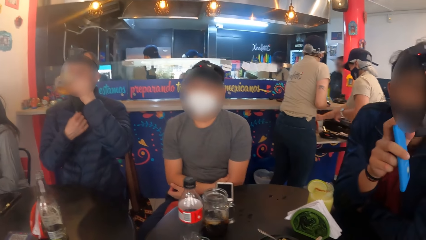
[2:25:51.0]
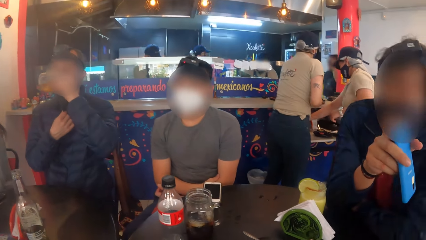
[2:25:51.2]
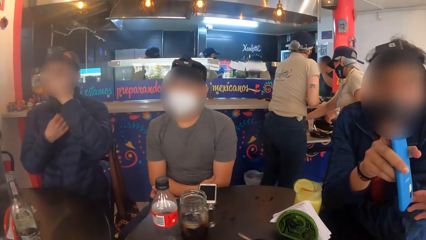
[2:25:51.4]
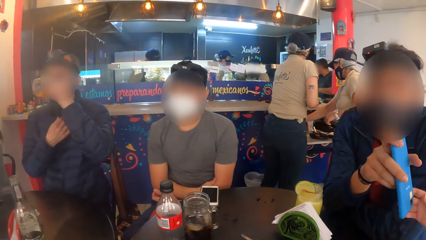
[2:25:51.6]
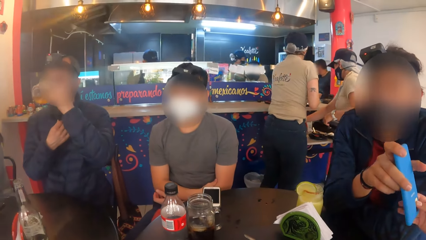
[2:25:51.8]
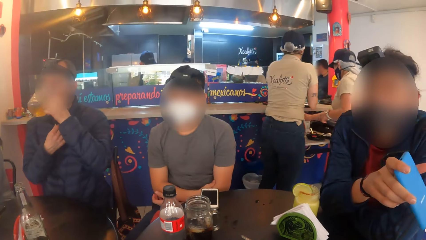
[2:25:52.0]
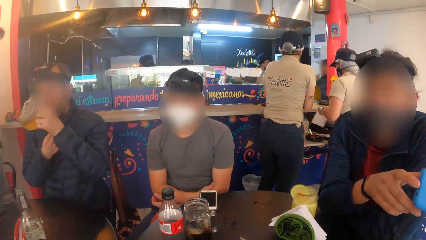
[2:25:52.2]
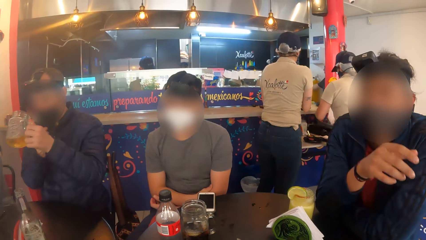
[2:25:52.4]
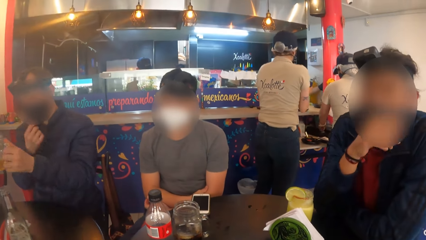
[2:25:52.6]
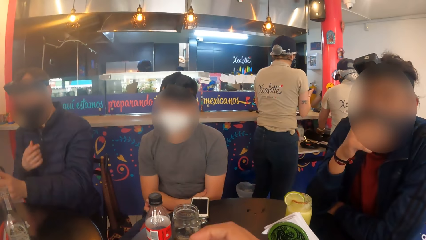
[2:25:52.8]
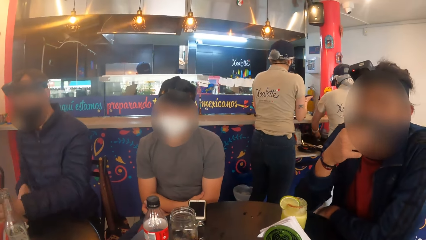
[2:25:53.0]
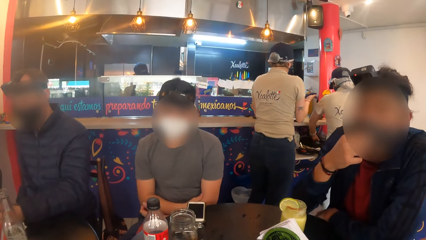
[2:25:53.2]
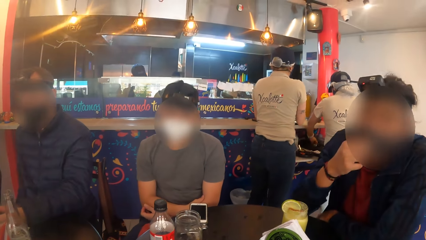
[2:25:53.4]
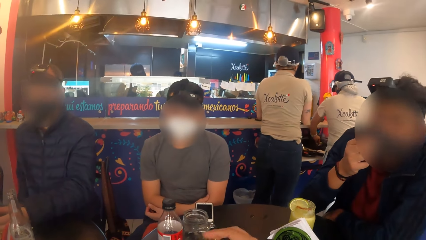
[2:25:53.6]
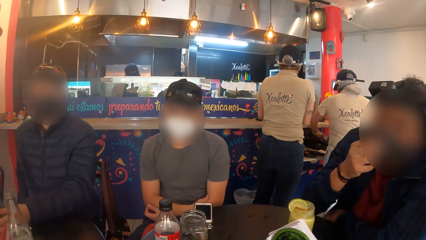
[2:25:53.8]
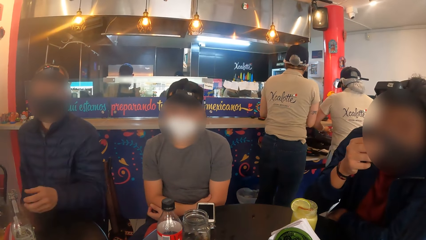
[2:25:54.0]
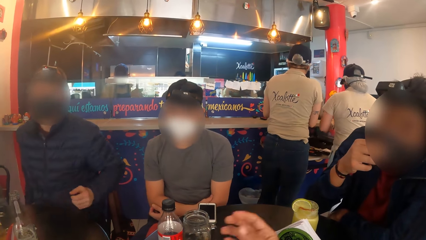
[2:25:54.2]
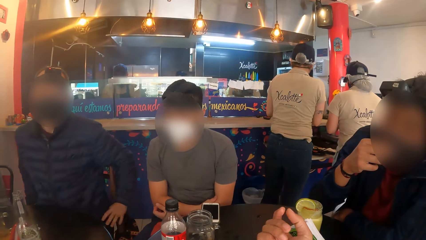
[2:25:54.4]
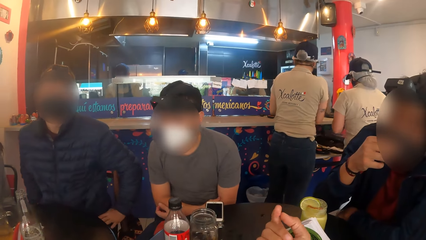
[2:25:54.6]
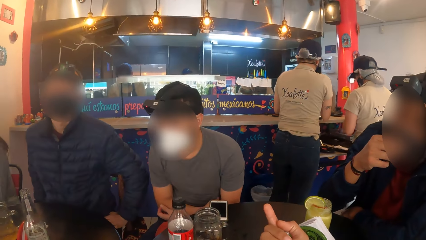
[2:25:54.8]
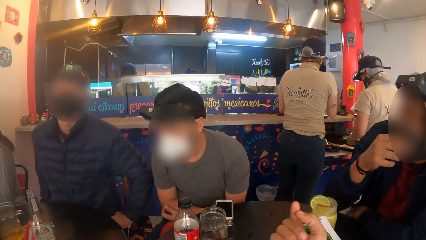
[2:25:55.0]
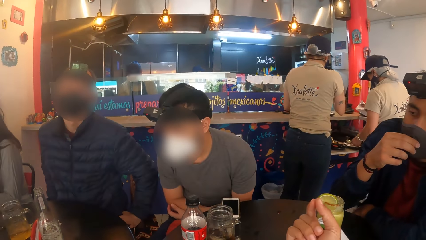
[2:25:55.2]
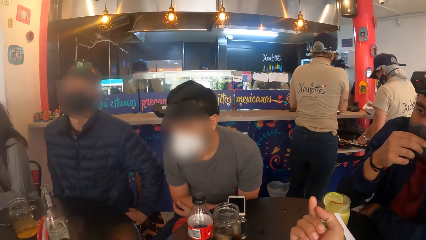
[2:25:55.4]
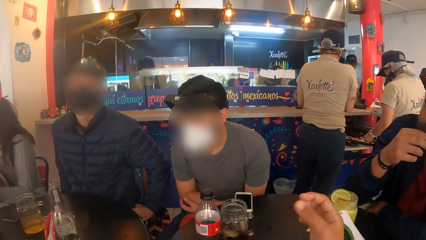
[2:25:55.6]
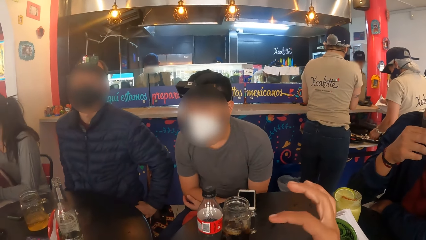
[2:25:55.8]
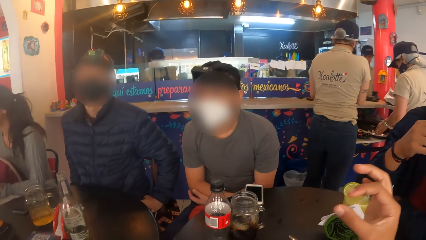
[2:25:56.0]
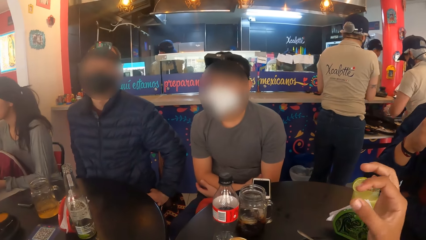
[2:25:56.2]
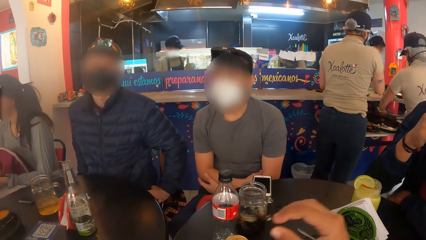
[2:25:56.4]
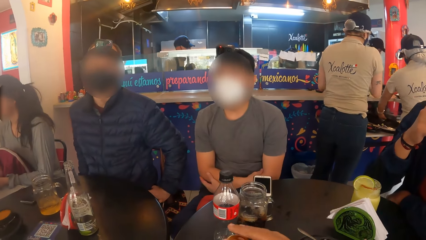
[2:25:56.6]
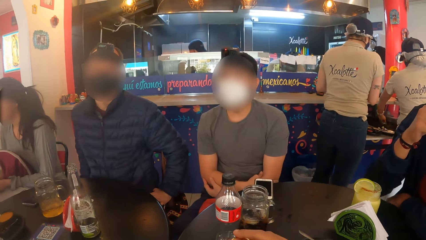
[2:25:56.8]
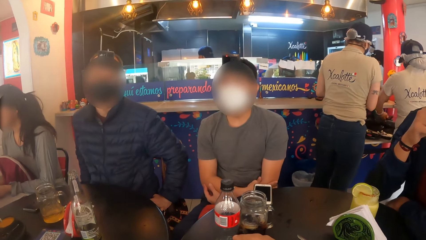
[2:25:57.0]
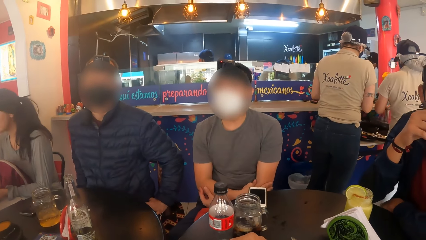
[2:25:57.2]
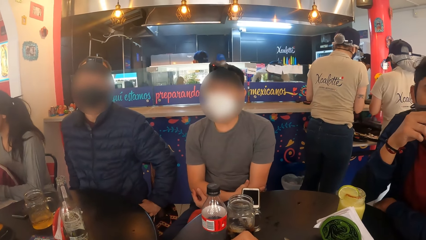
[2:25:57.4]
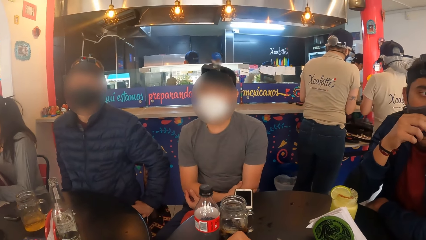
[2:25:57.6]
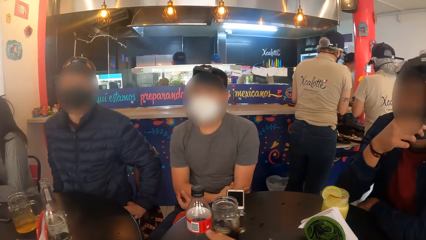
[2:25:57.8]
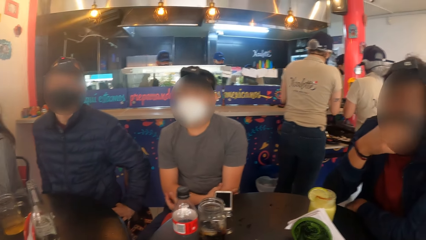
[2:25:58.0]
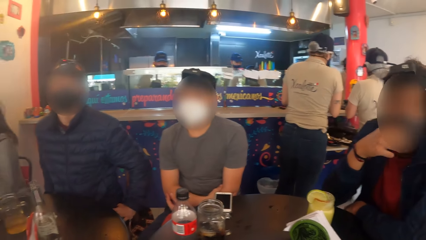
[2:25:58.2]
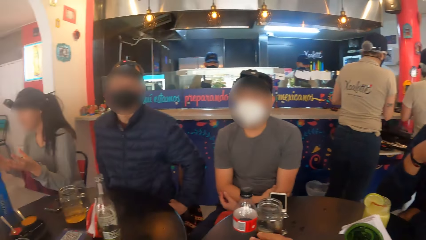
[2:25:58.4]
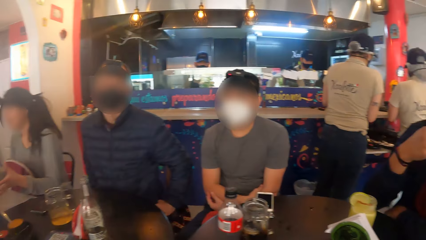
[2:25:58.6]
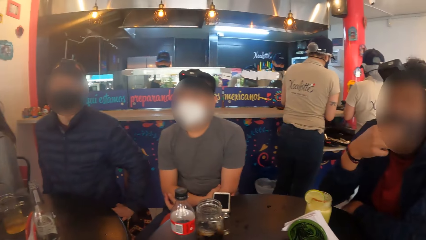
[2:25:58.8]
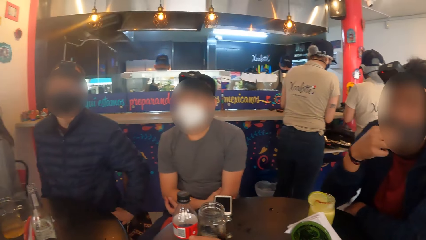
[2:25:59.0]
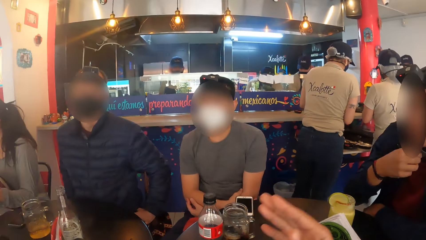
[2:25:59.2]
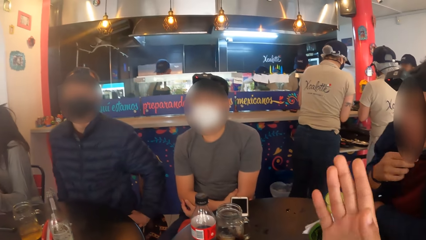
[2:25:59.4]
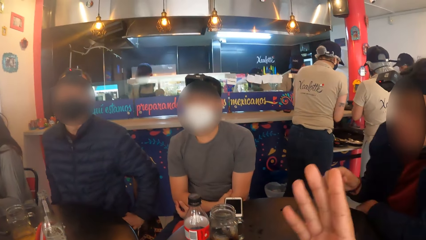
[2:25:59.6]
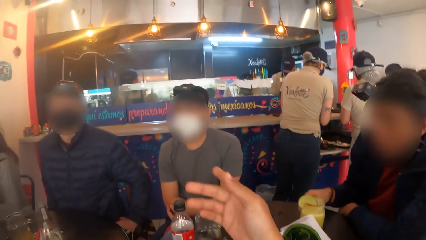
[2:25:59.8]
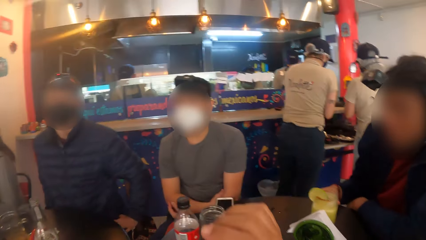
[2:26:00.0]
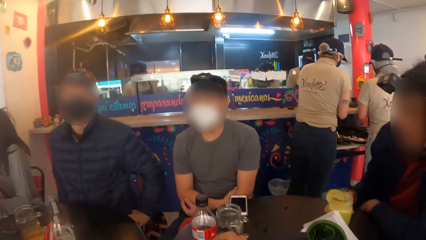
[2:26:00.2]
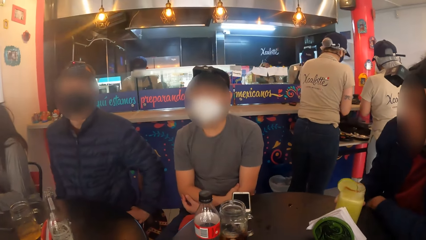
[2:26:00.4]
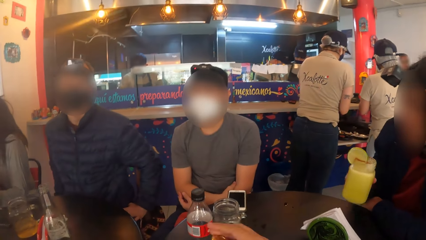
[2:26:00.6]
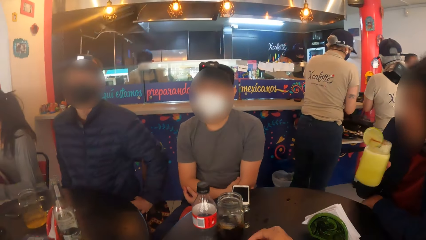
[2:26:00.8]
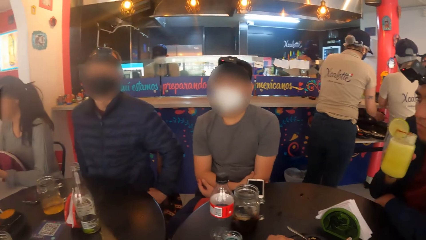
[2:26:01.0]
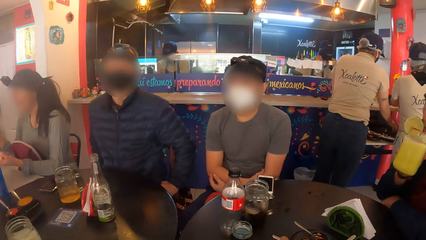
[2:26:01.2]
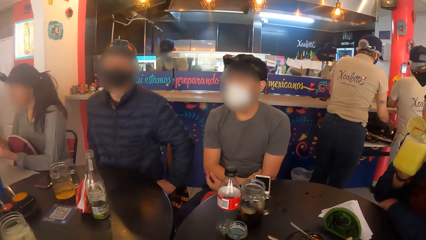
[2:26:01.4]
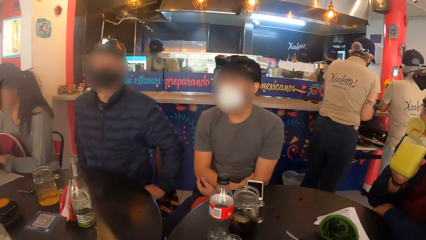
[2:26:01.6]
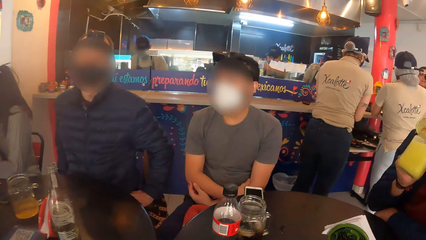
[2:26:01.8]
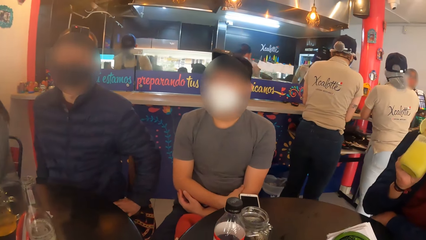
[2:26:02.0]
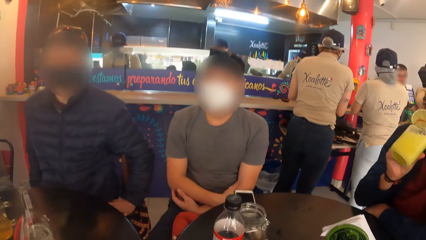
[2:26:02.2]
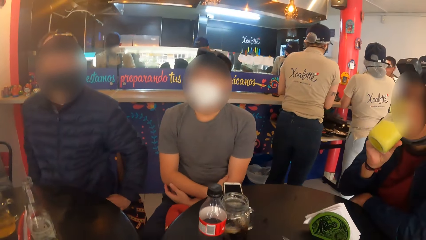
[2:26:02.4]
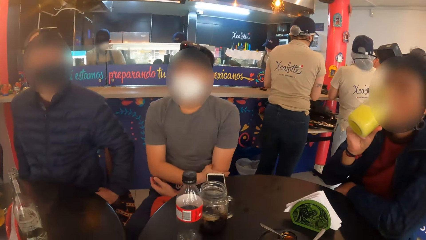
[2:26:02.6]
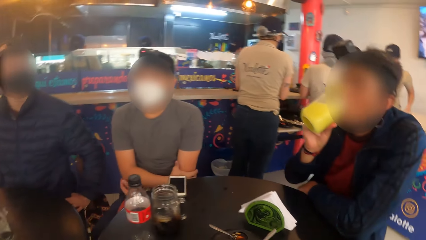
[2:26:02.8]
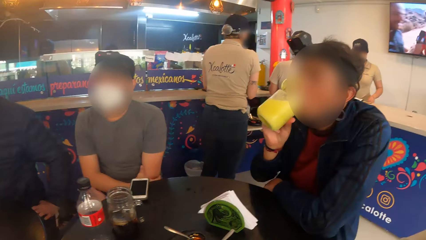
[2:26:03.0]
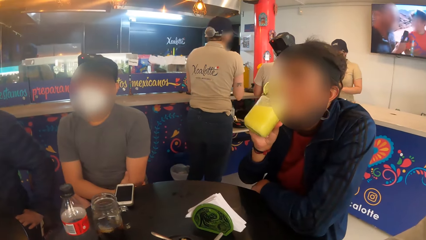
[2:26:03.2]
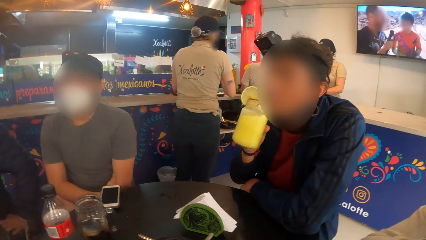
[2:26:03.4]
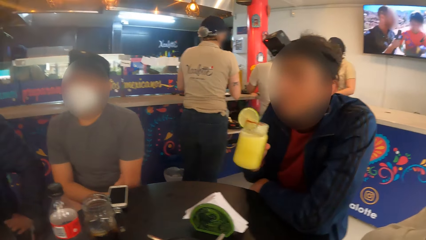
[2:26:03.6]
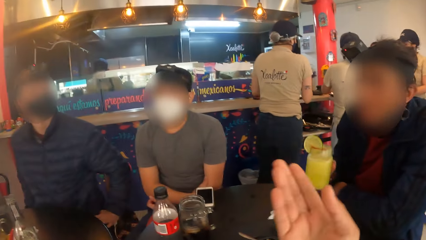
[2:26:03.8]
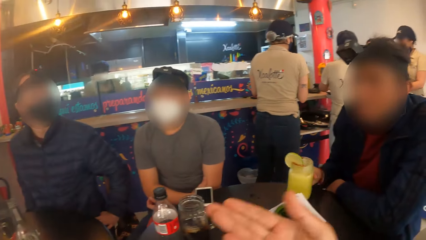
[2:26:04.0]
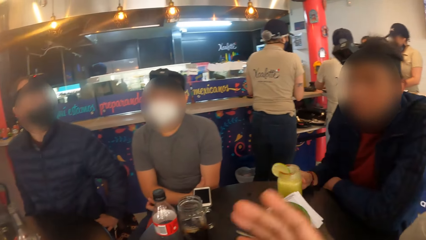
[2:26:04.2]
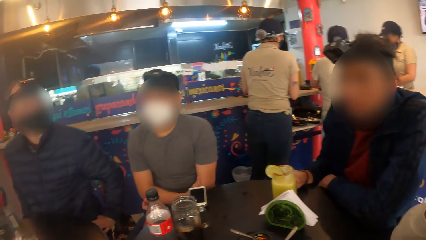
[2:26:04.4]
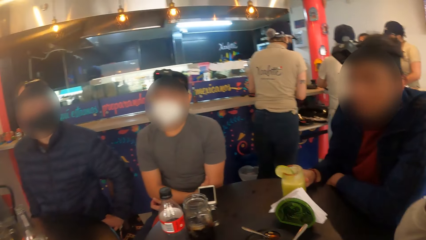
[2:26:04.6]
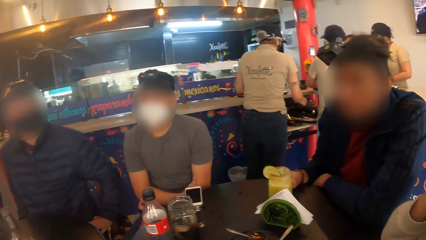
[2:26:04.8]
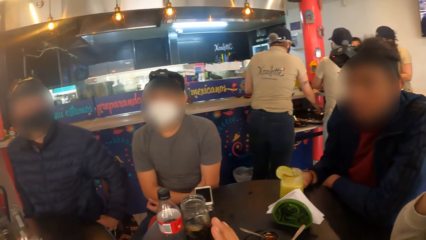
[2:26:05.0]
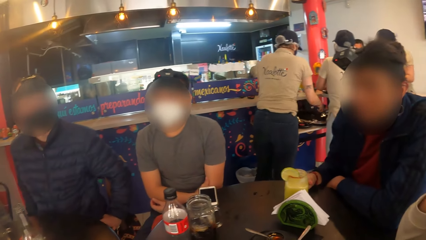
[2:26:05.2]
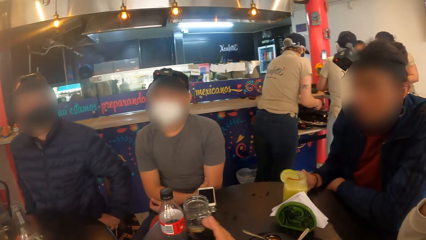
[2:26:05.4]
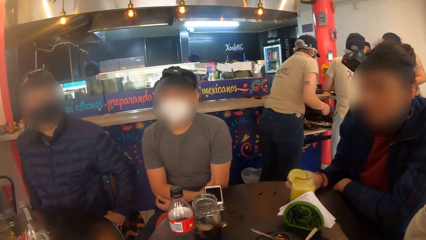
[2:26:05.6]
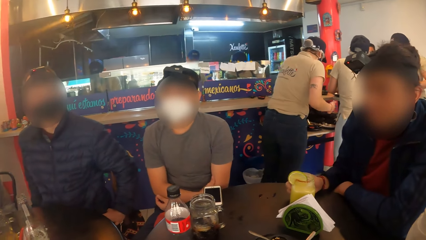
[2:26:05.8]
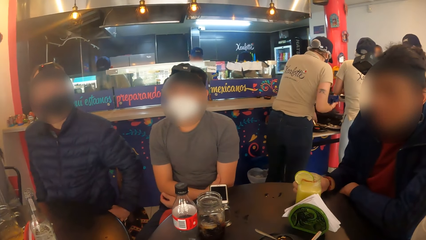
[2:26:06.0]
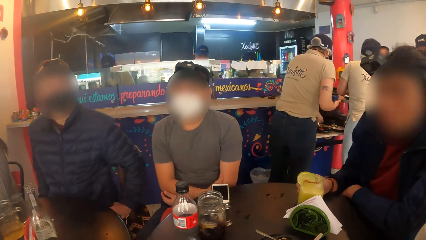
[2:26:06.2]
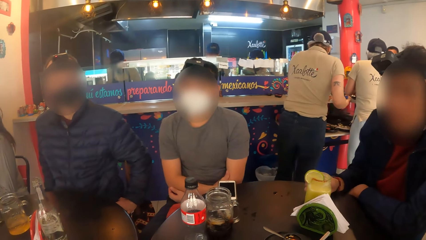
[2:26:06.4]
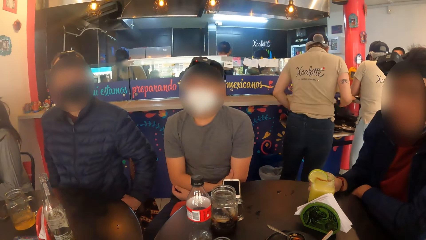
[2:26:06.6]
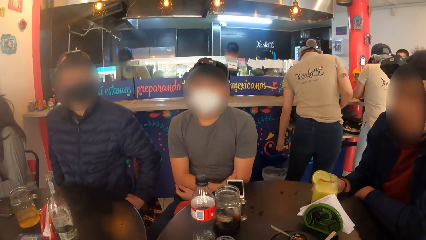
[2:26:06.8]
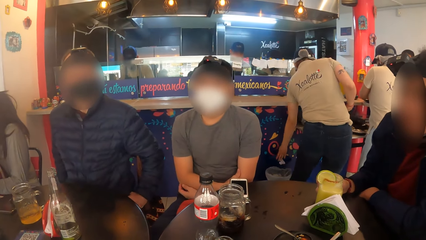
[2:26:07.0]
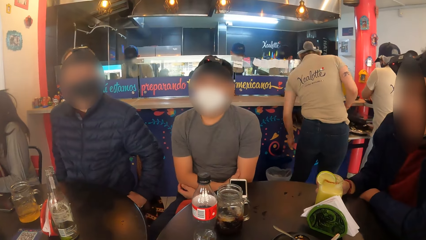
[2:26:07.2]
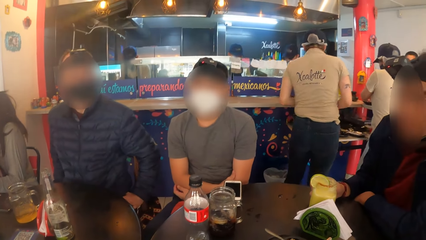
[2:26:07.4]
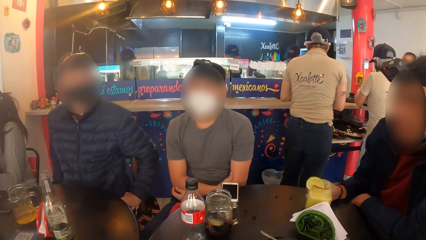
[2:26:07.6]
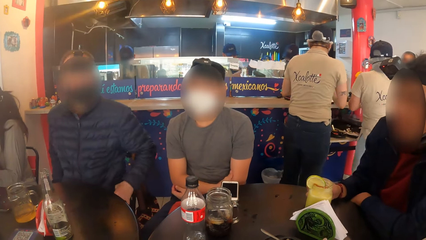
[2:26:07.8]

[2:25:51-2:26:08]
The man hands the phone to the woman with his right hand and adjusts a facemask on his face with his right hand. Another man drops the cup on the table with his left hand. The camera wearer demonstrates with his hand. The first man picks up the cup from the table with his right hand, drinks juice from the cup with his right hand, and drops the cup on the table with his right hand.
